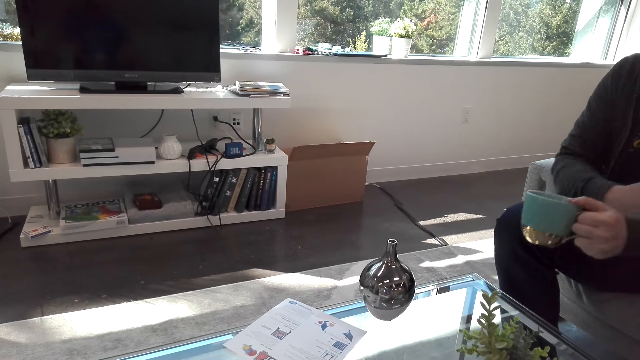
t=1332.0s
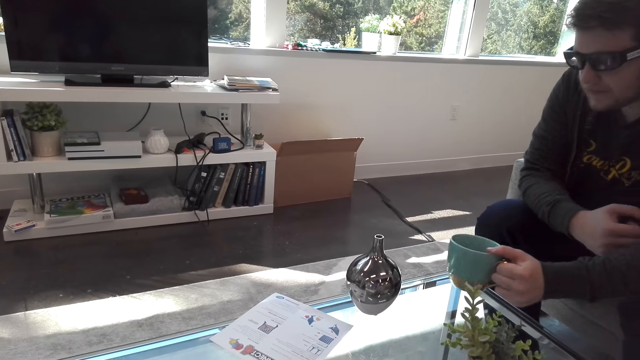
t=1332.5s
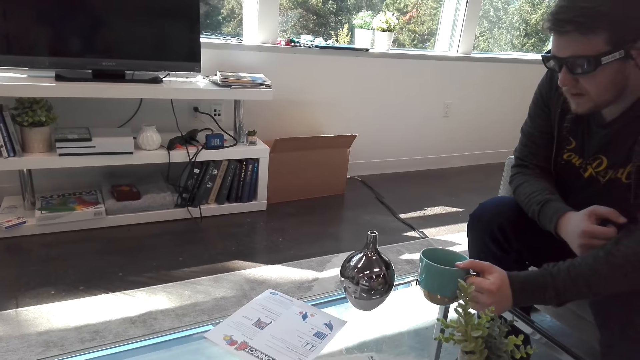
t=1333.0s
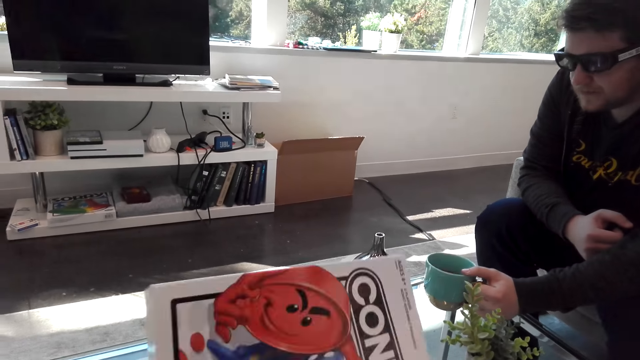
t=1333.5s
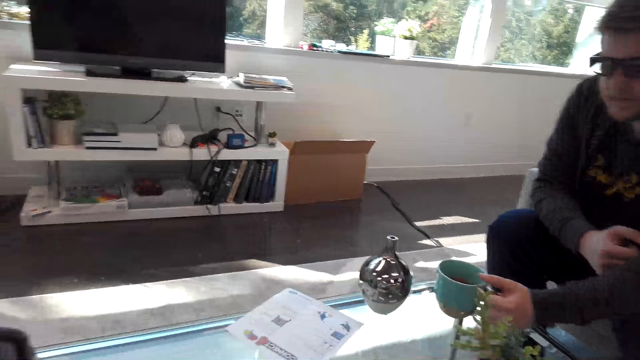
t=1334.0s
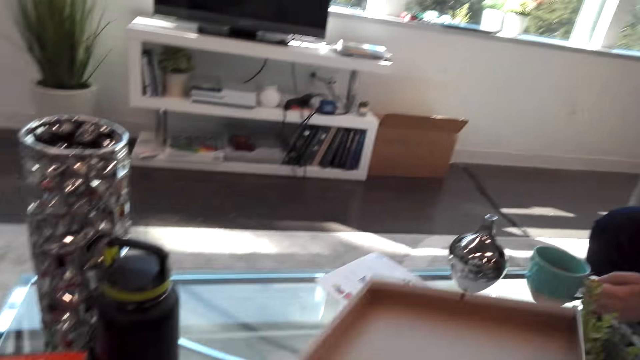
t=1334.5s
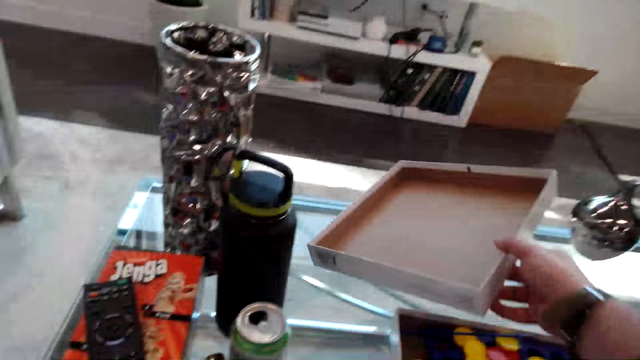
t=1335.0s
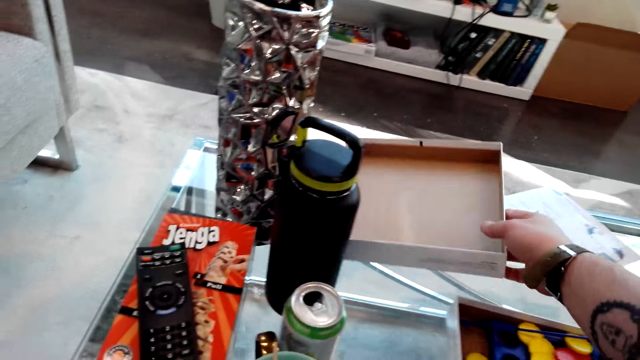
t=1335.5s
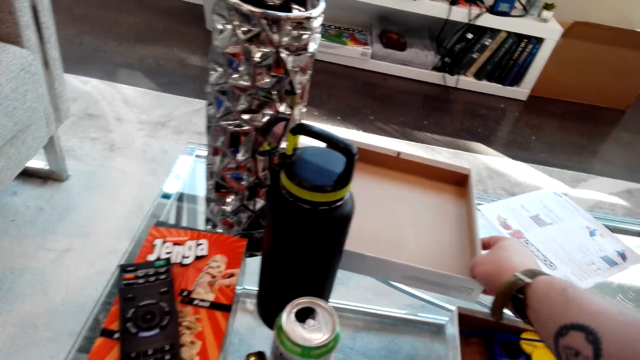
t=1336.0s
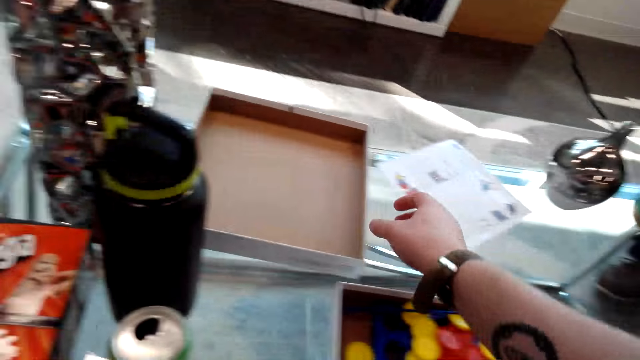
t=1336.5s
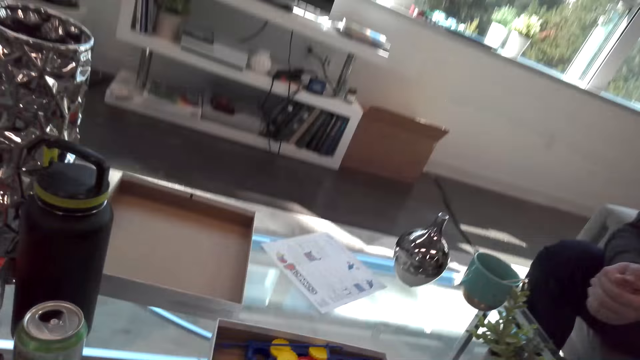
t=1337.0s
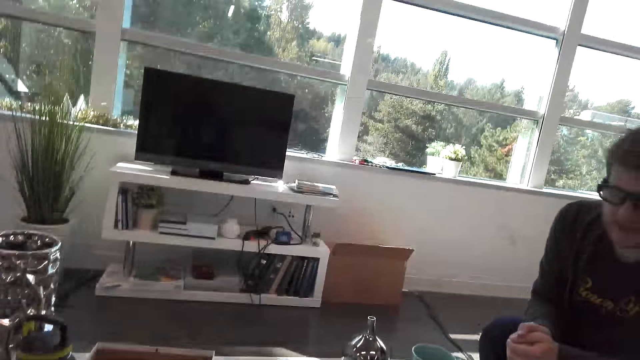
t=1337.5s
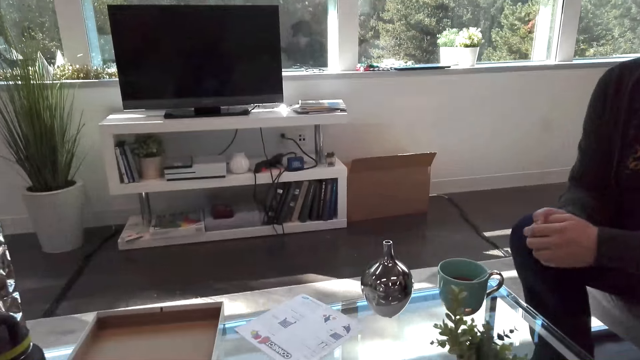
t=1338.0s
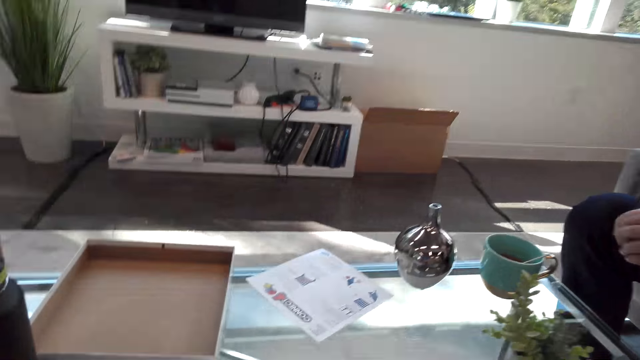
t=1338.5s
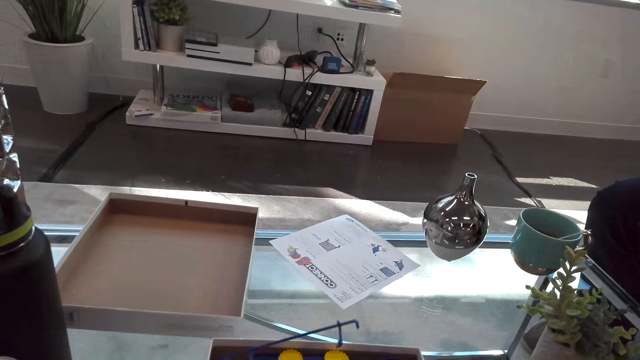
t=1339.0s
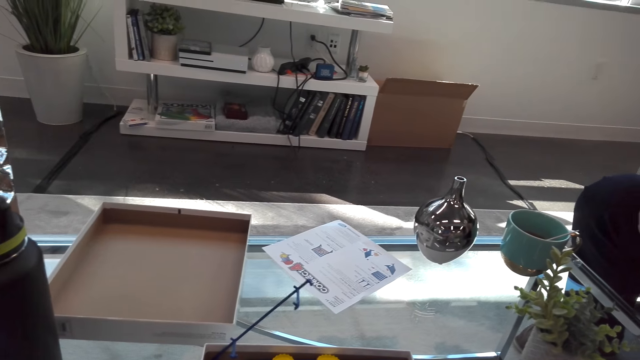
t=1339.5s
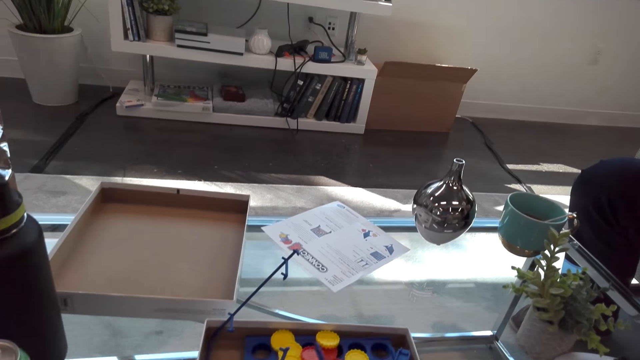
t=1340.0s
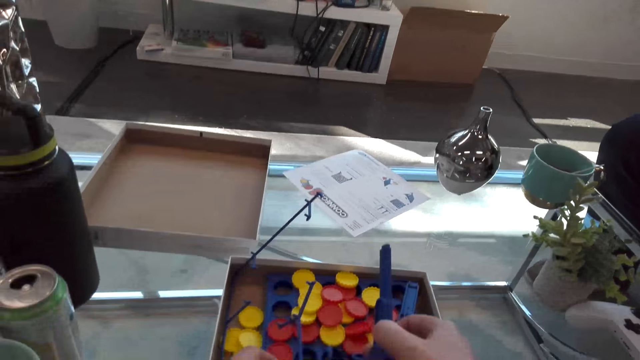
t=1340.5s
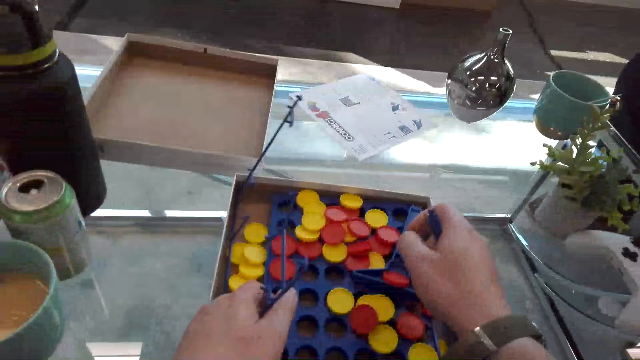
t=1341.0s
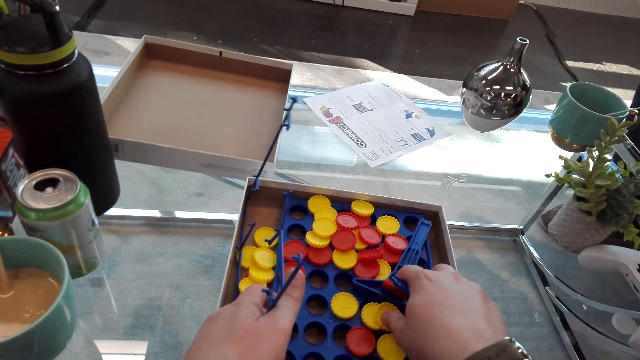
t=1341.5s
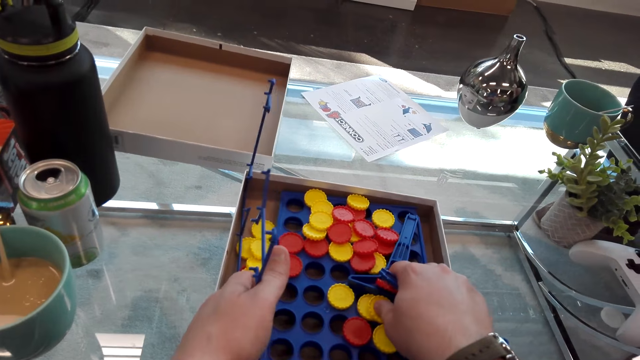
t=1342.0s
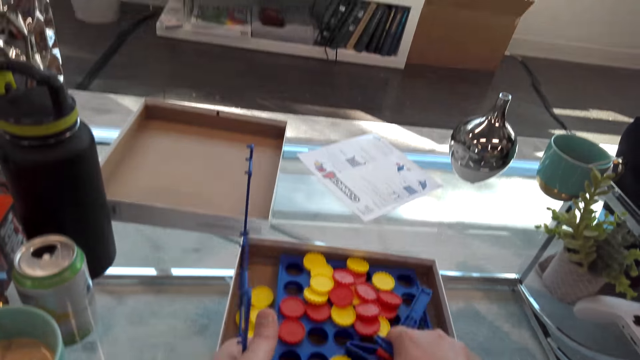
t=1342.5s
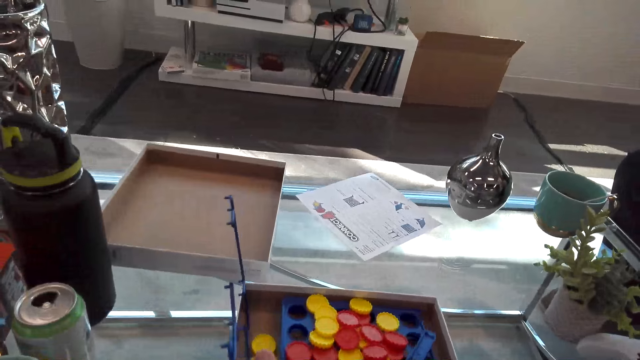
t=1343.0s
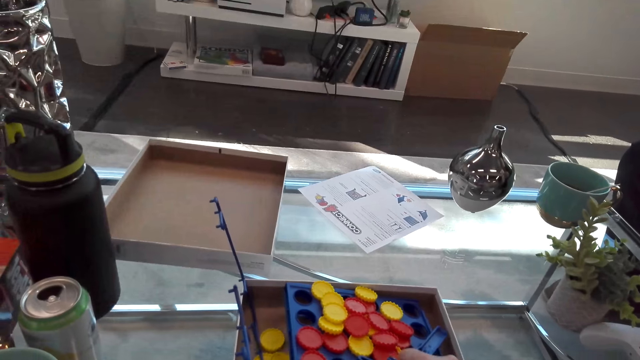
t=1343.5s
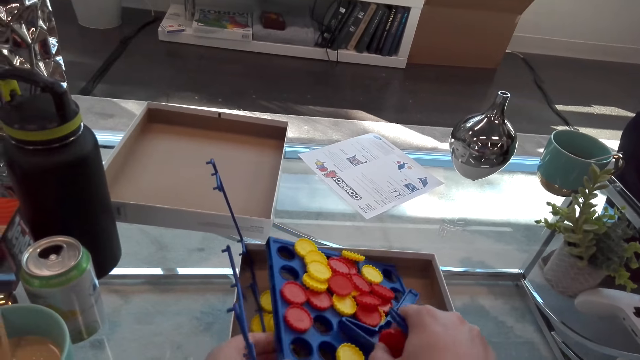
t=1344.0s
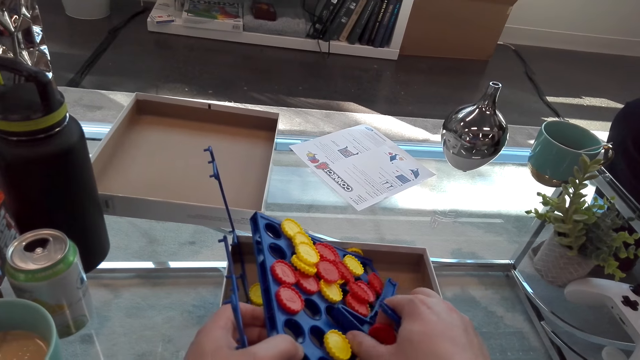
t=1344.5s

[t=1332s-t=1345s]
A person puts the cup on the table. The camera wearer opens the game box. They put the box aside, touch the dice, and assemble something.

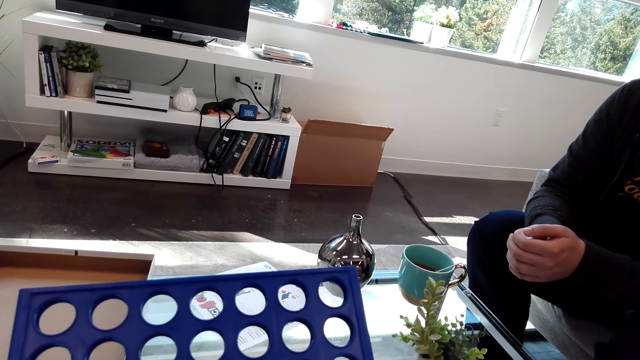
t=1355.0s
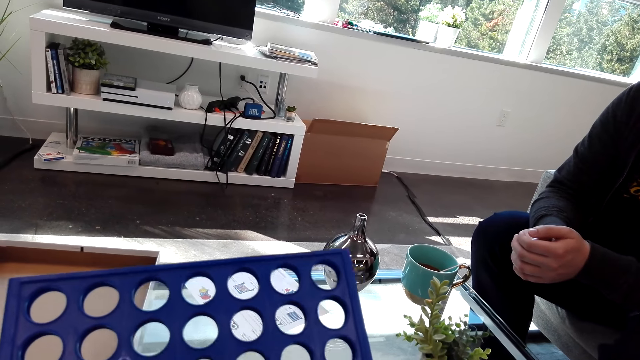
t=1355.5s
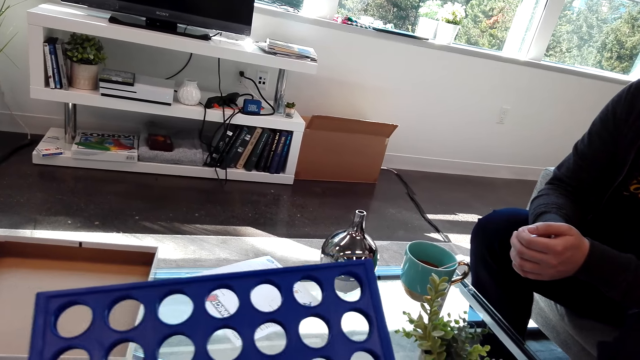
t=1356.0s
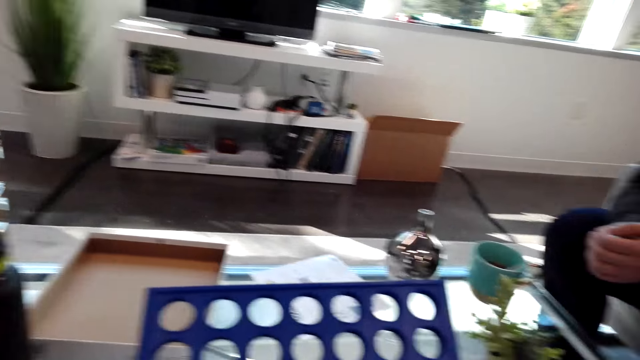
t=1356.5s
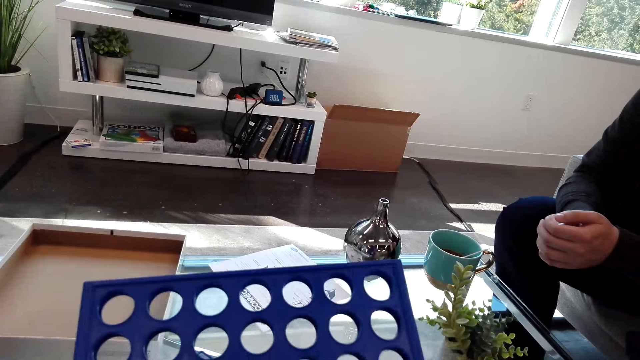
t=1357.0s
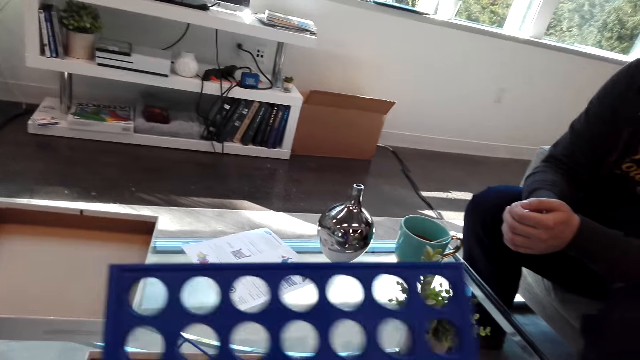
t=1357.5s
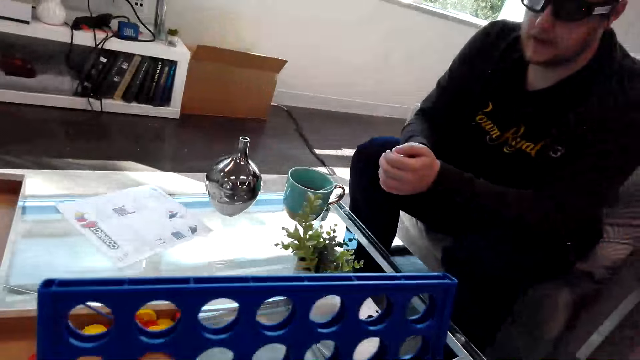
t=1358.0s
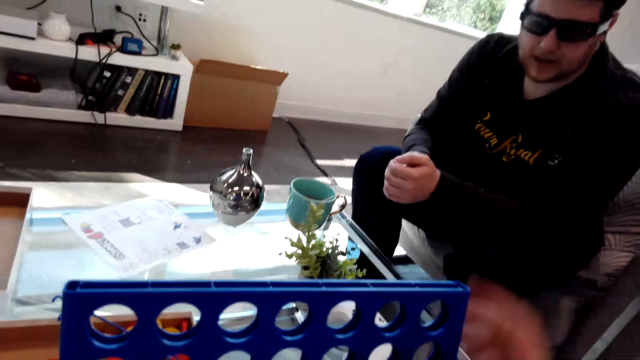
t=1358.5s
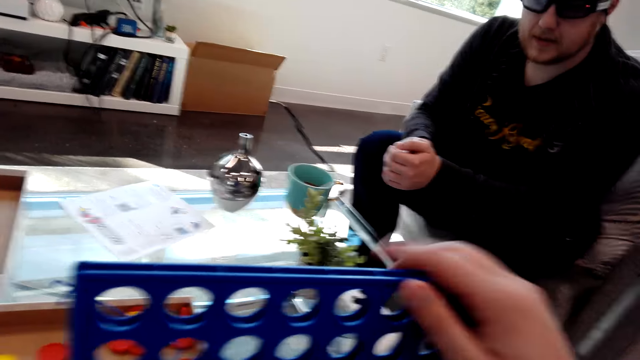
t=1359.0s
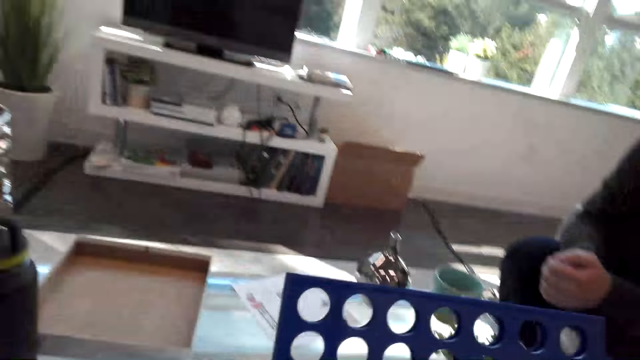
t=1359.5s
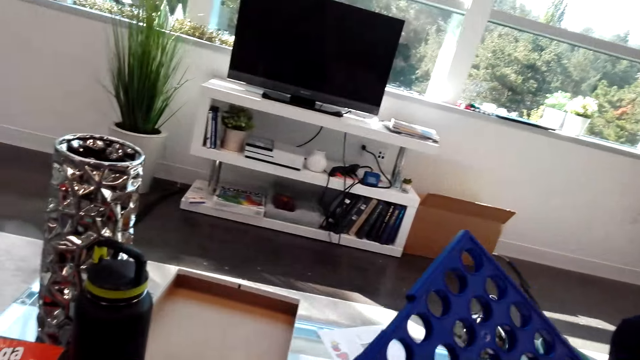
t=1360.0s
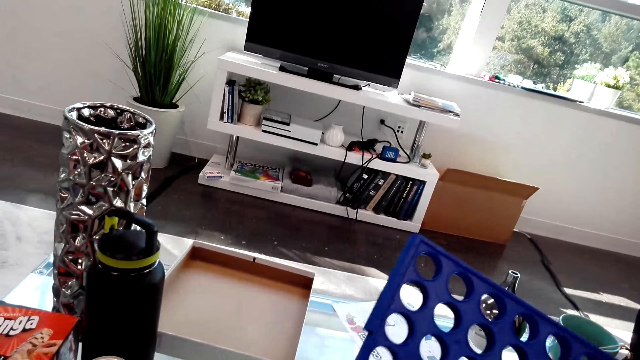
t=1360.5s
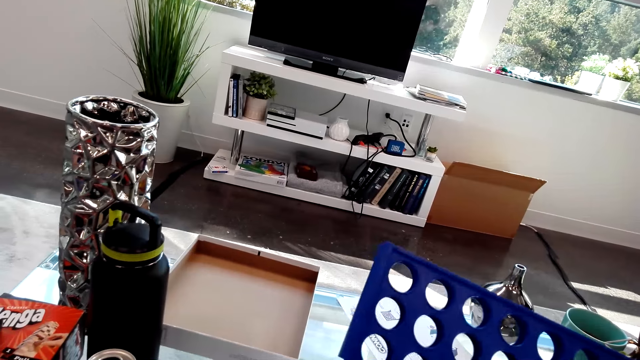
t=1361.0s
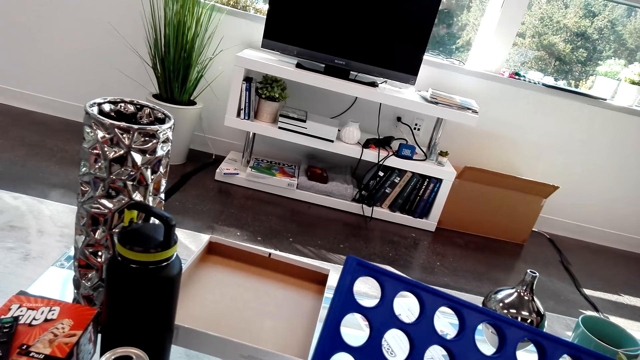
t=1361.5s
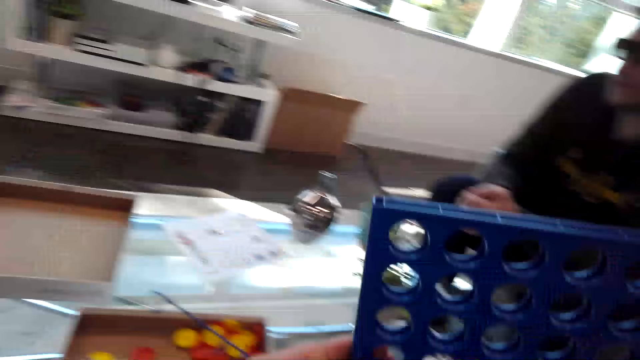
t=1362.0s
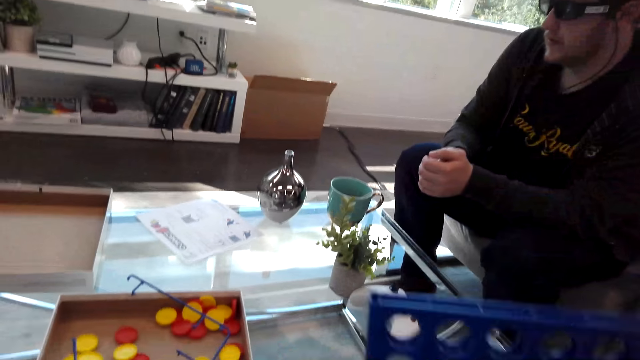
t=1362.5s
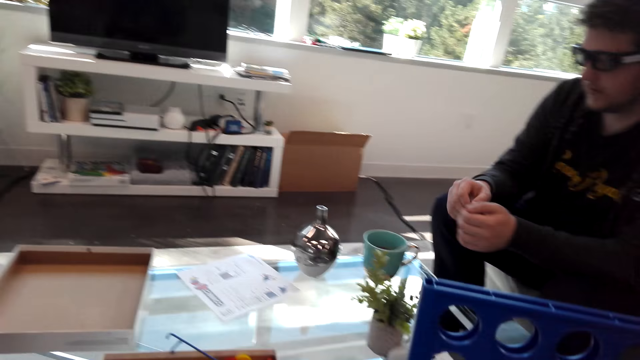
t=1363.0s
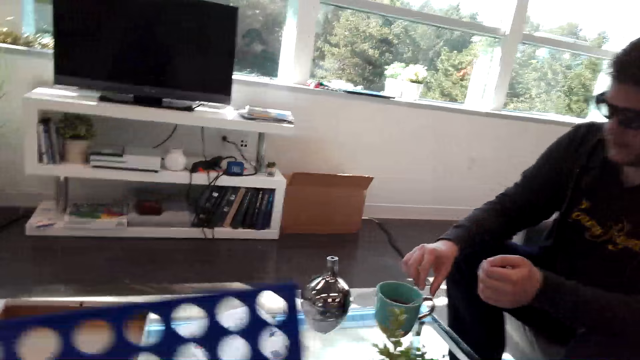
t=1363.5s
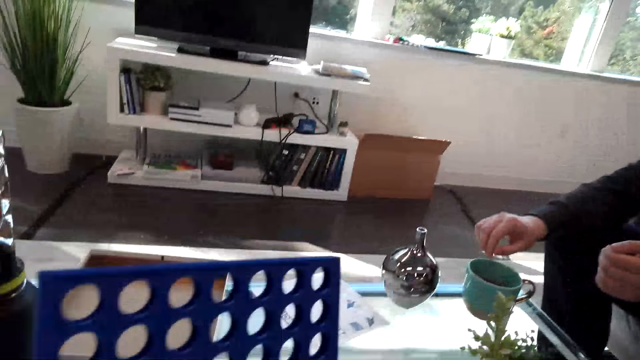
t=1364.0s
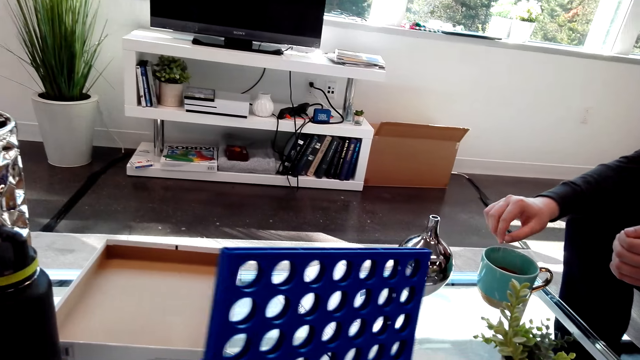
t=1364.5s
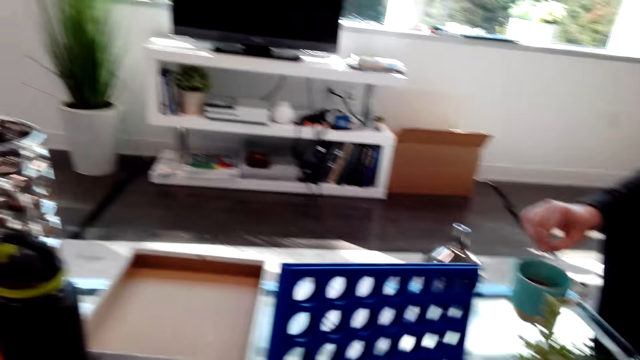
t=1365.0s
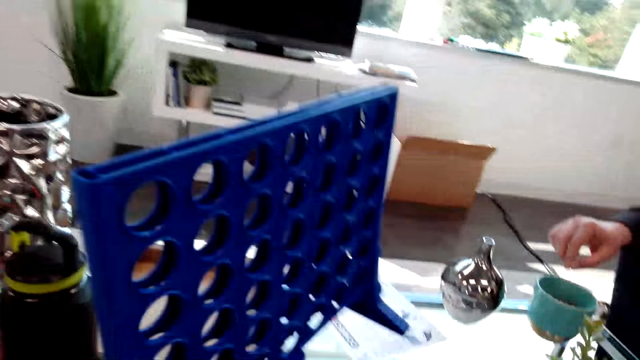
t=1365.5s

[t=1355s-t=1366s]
The camera wearer looks at the Connect 4 board. A person stirs the cup.
